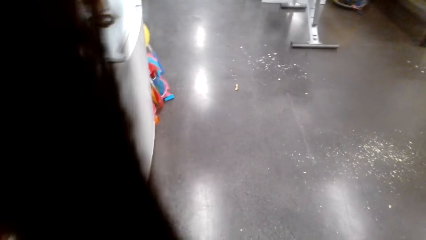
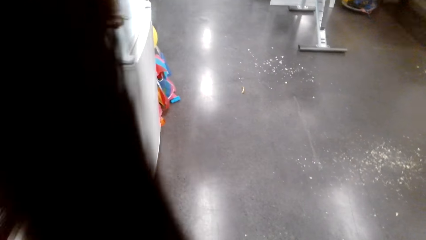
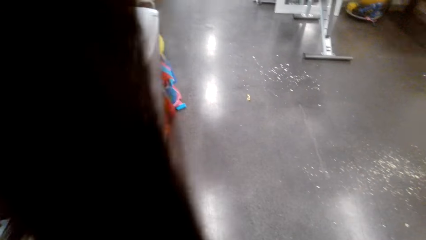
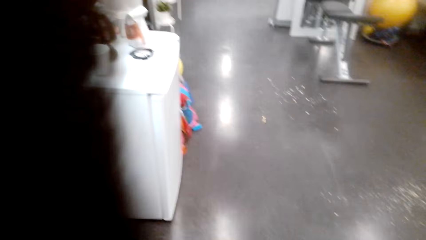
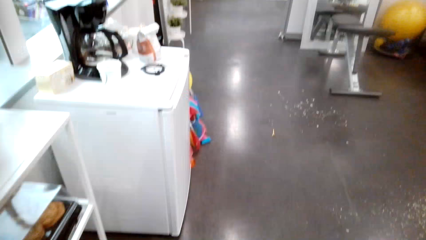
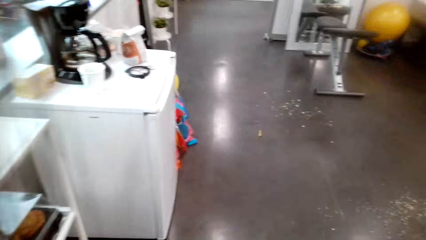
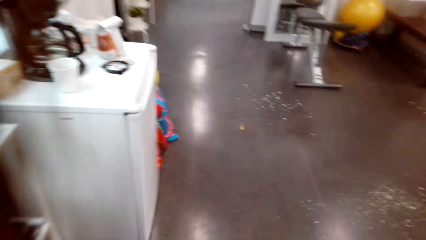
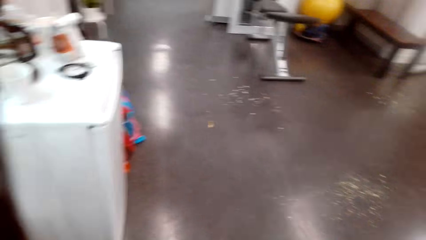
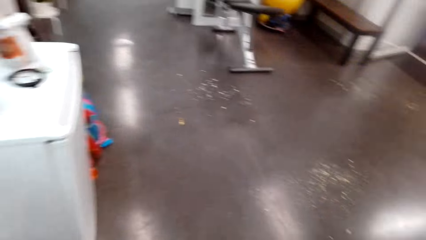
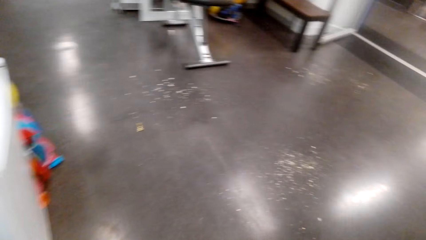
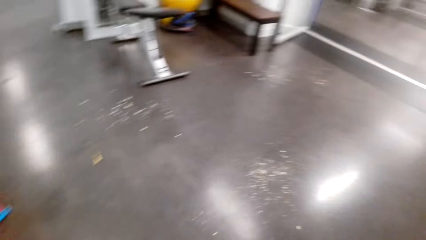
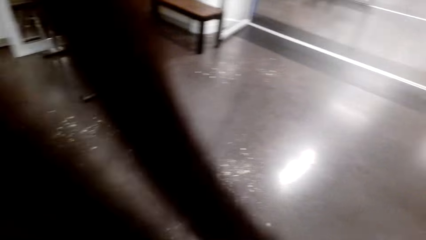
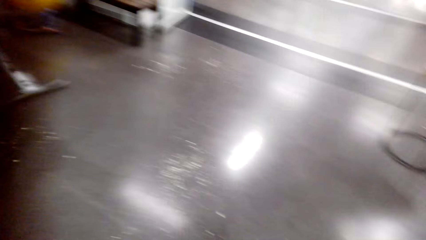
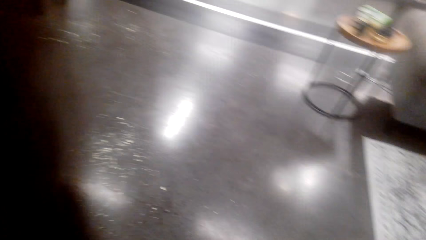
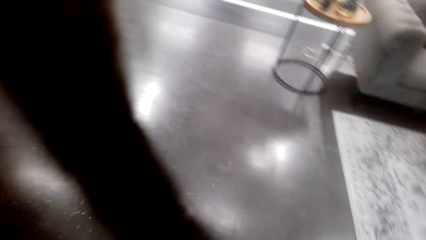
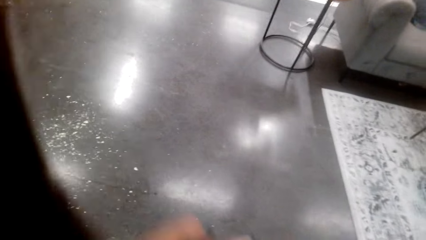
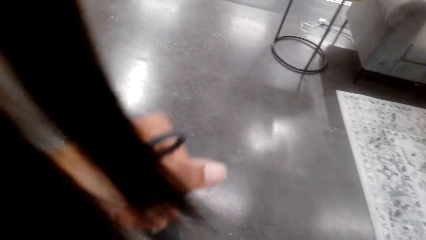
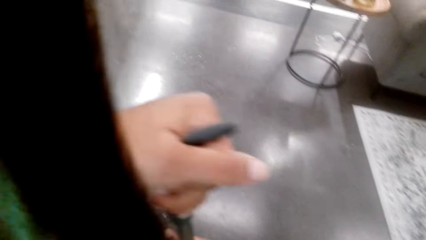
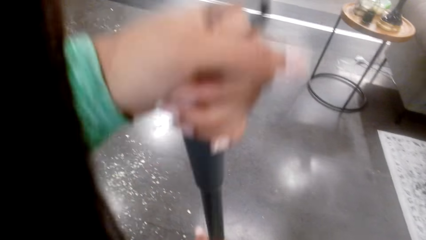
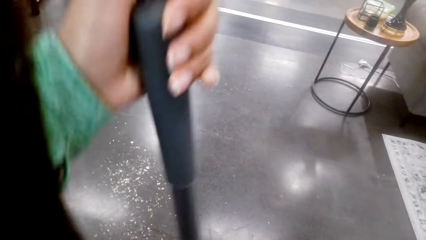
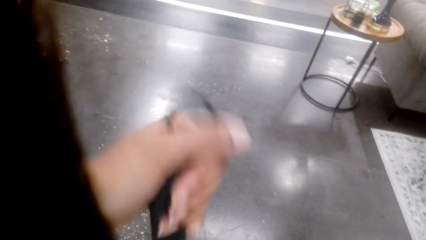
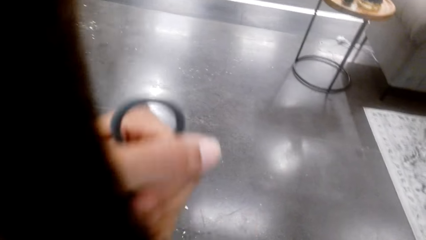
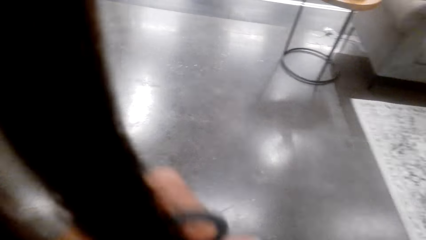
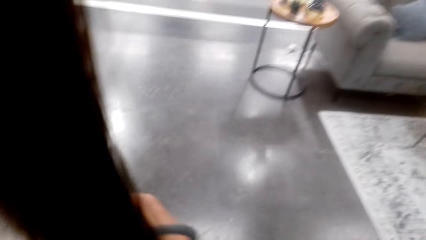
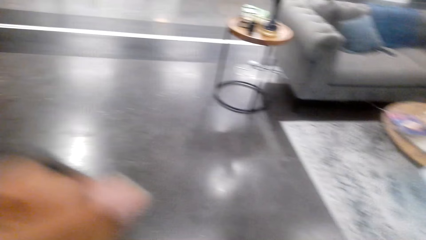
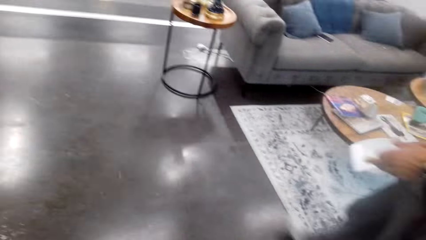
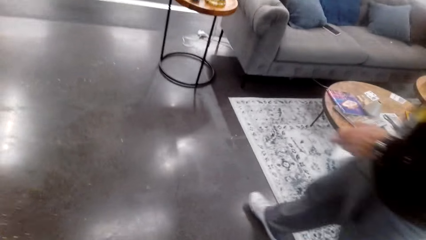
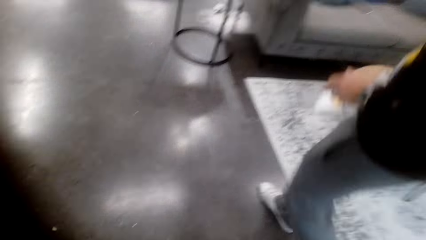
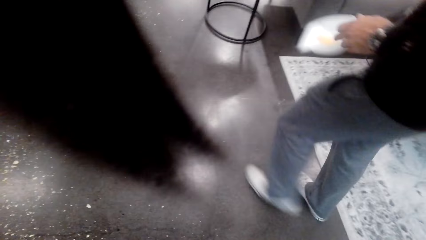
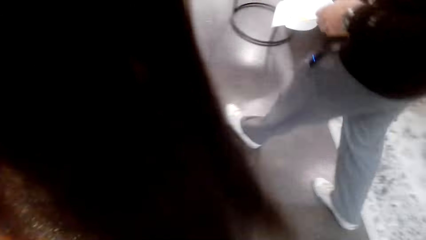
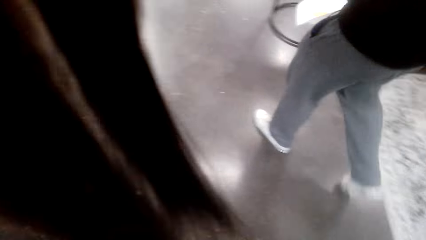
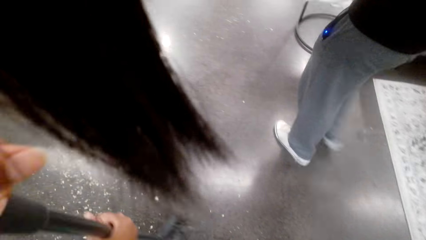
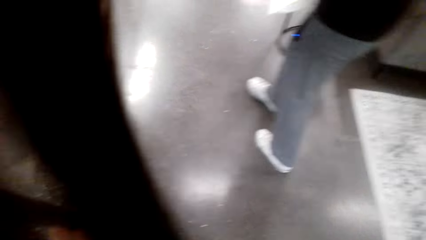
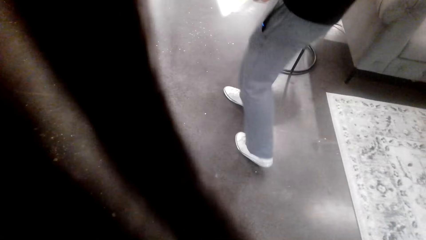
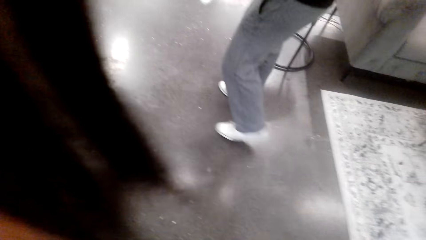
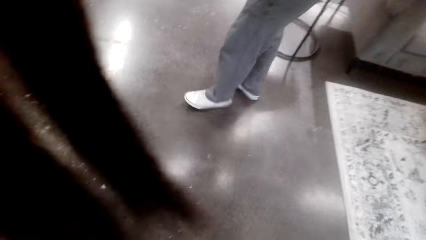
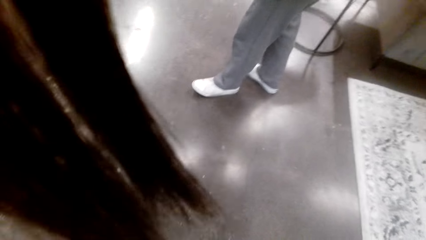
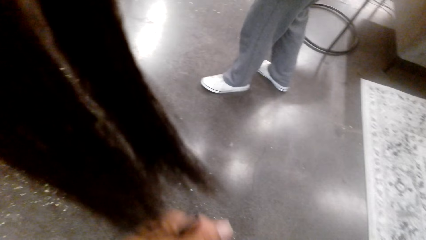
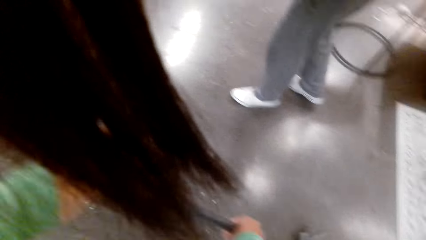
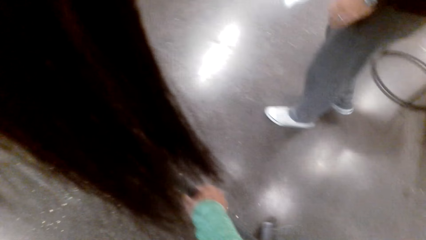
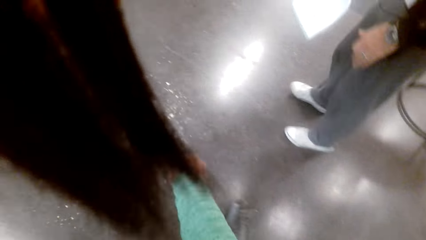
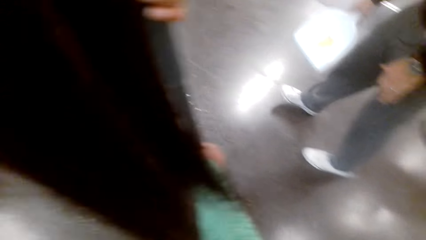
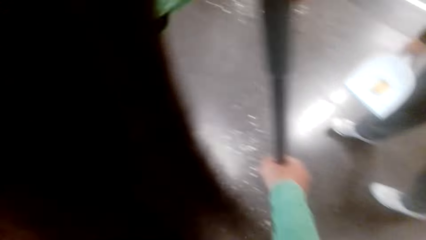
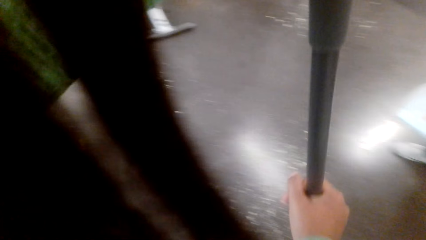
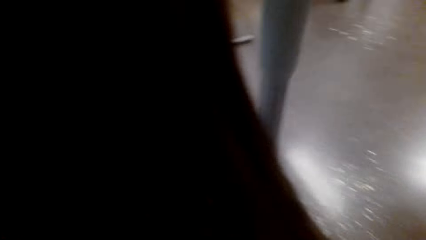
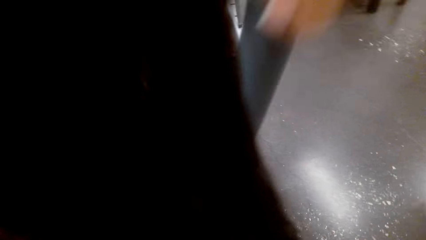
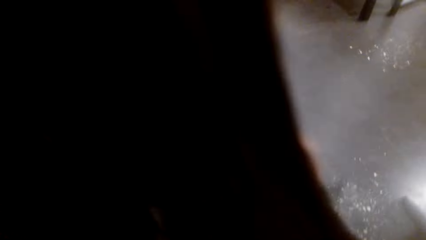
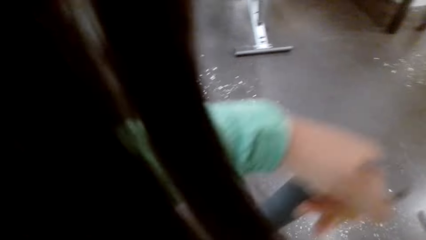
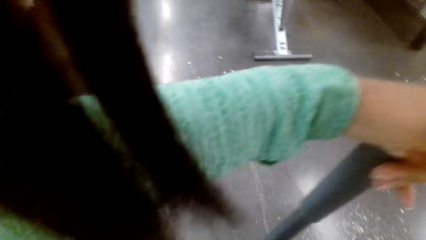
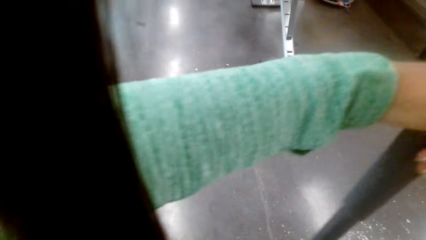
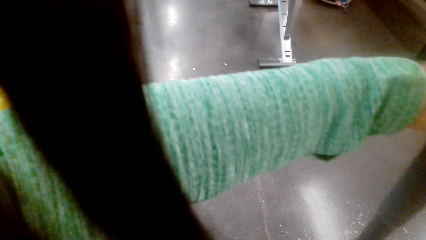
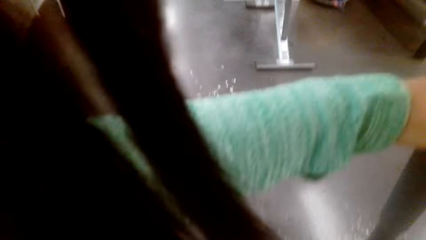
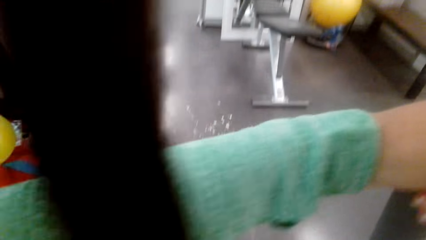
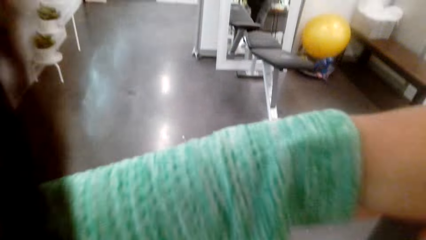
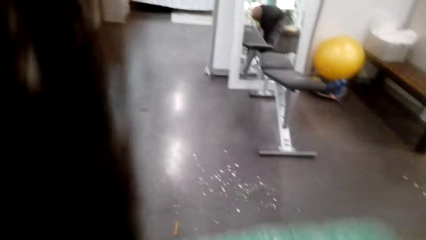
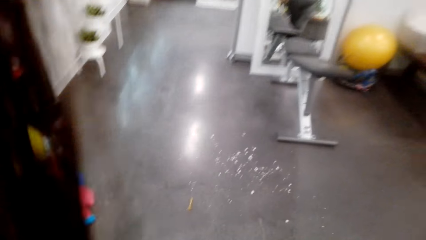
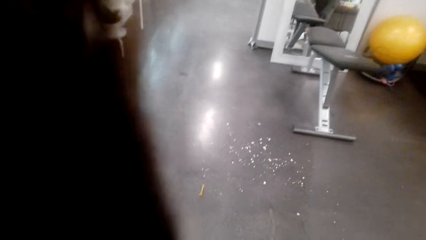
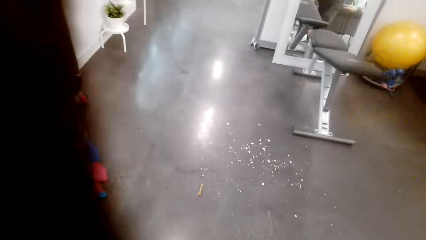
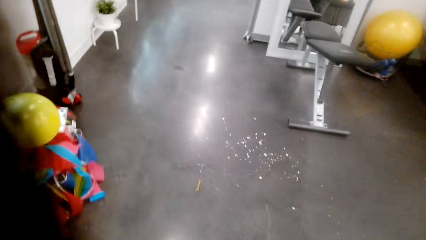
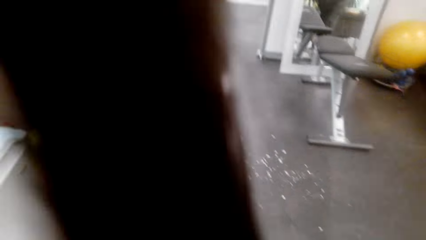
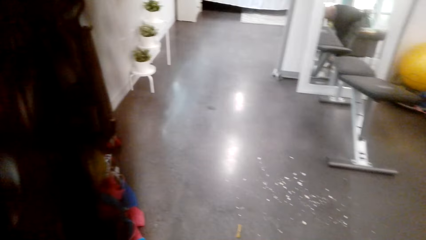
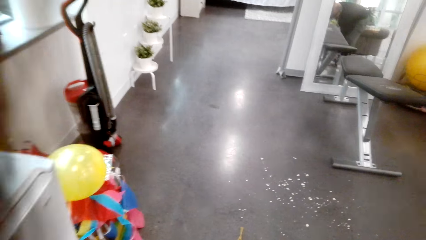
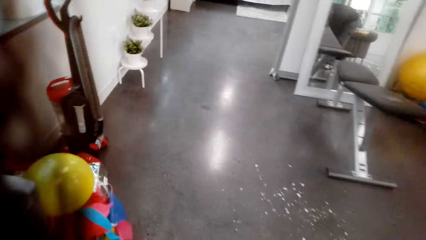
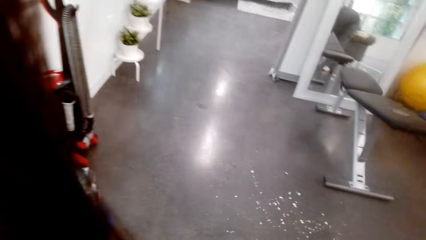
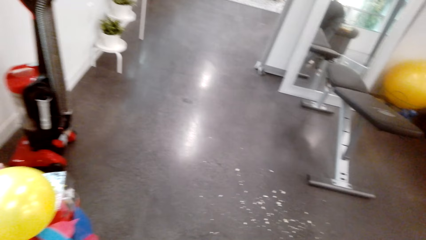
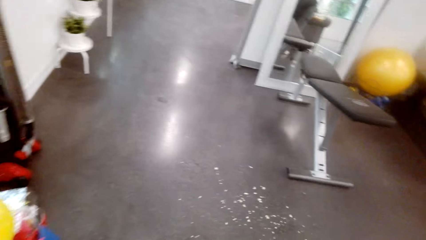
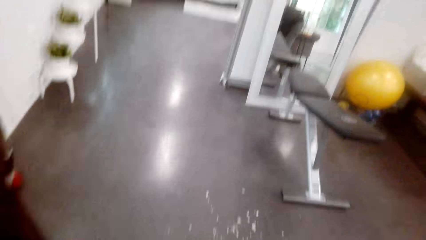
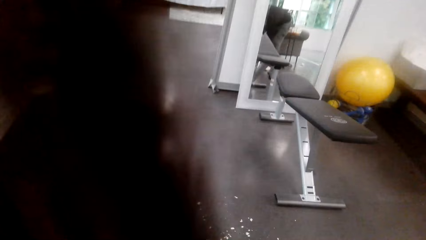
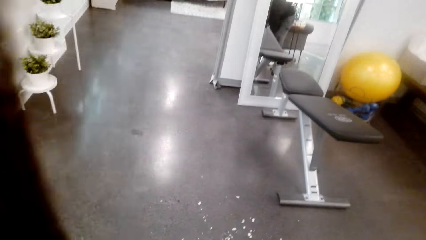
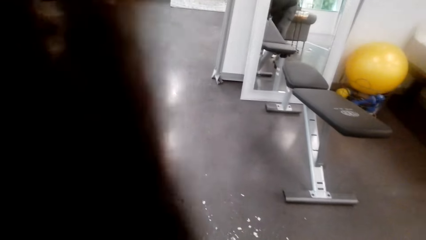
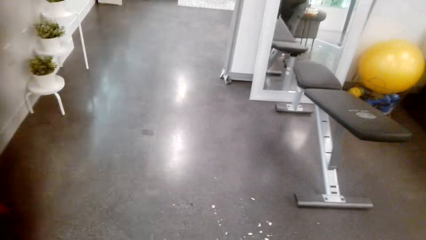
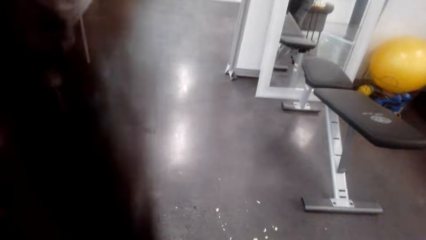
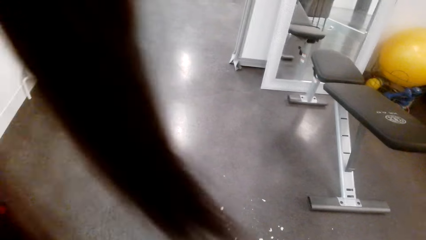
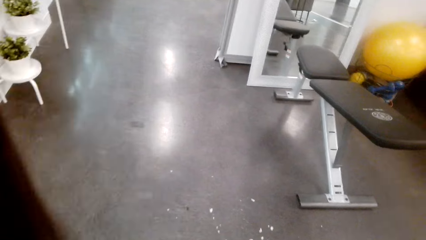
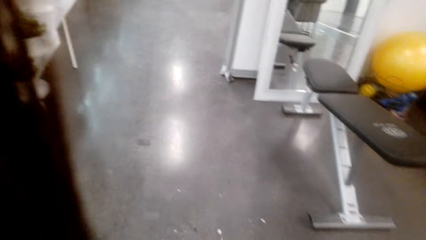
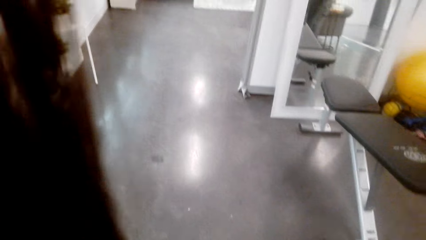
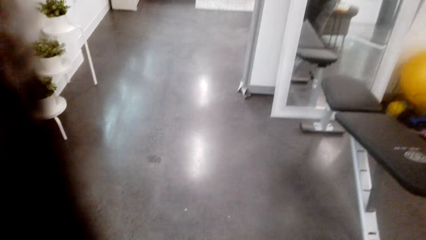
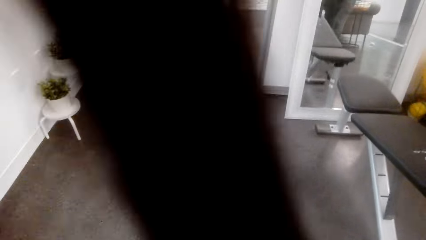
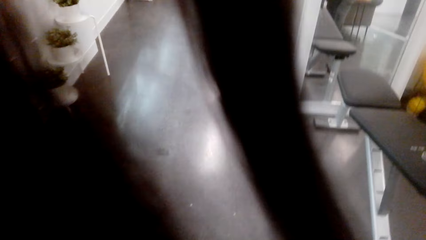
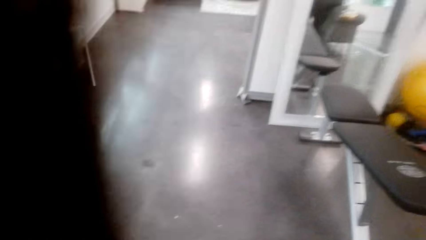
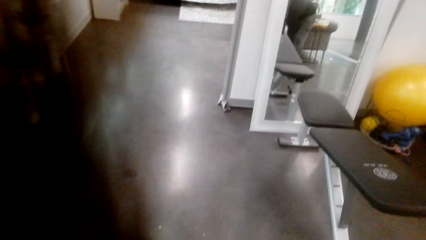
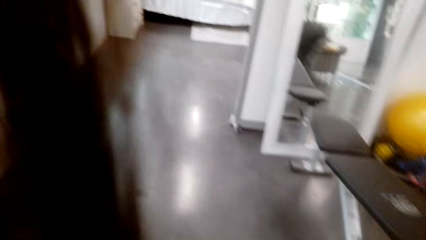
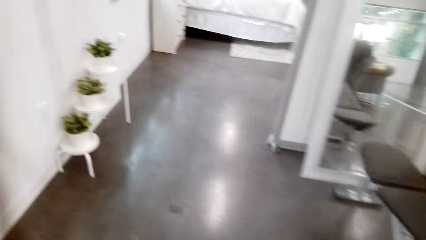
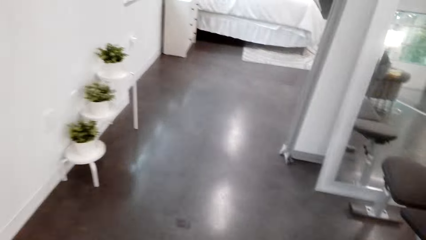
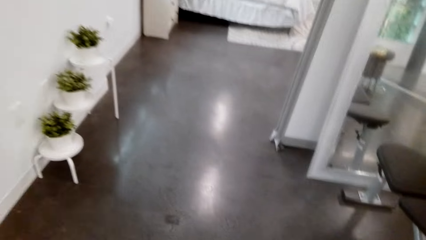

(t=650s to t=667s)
The camera wearer sweeps the floor. A man walks around the room. The camera wearer cleans the floor.
